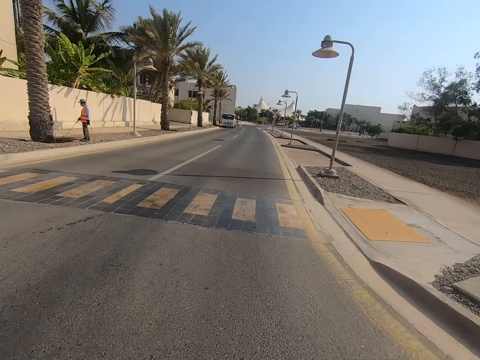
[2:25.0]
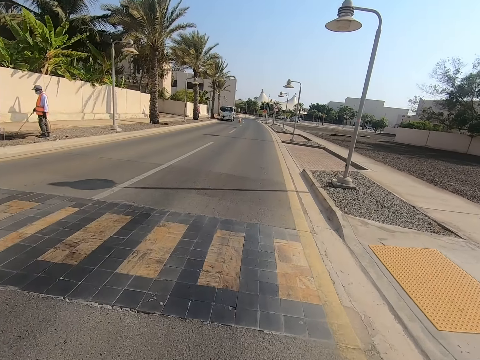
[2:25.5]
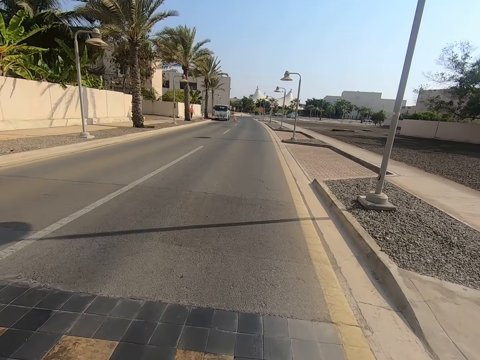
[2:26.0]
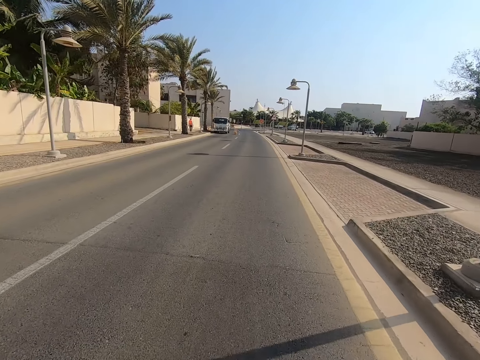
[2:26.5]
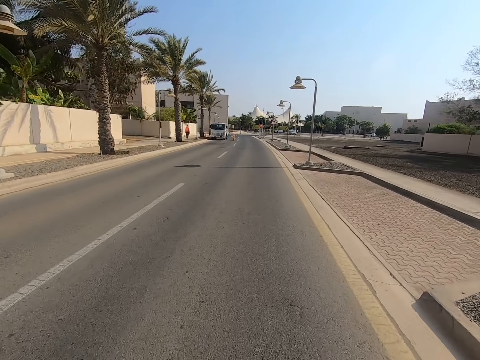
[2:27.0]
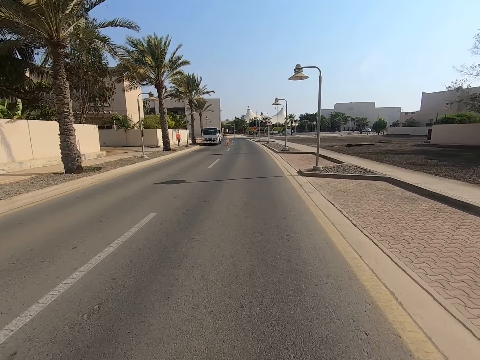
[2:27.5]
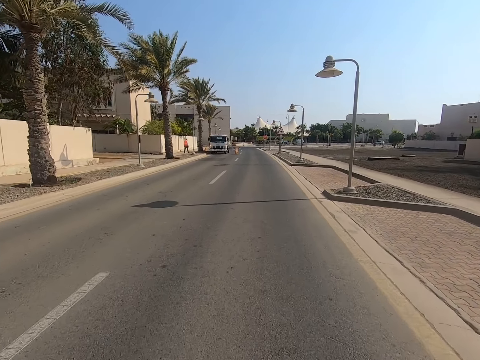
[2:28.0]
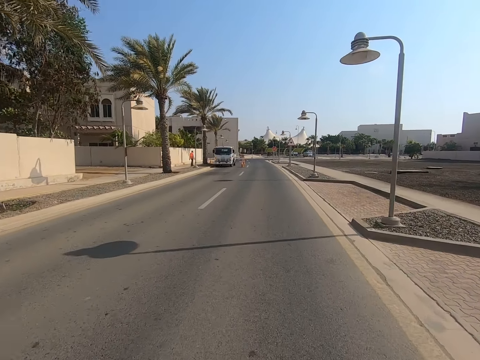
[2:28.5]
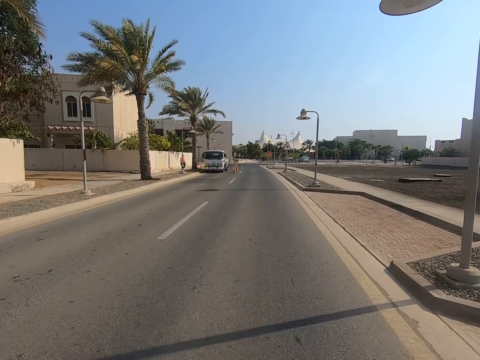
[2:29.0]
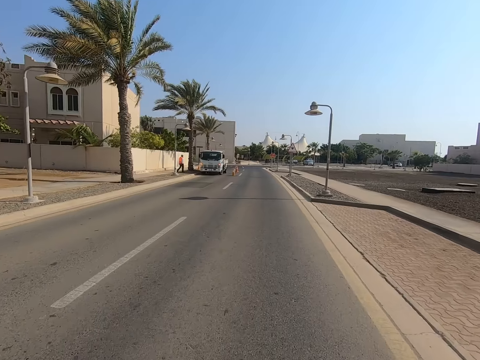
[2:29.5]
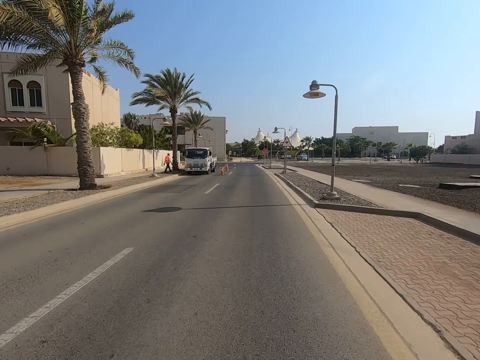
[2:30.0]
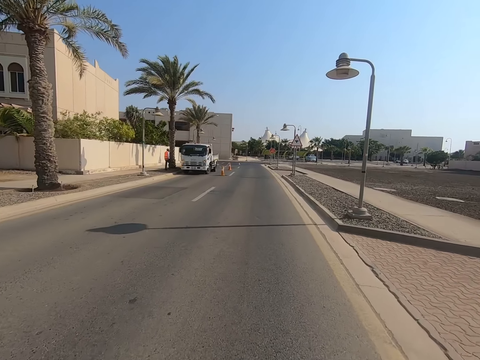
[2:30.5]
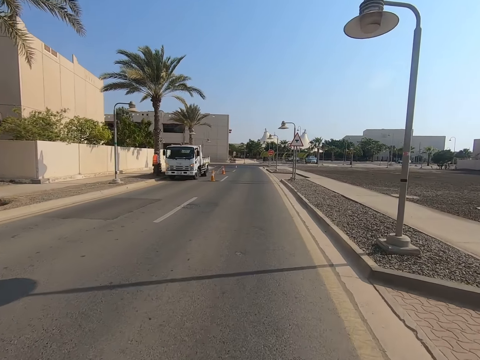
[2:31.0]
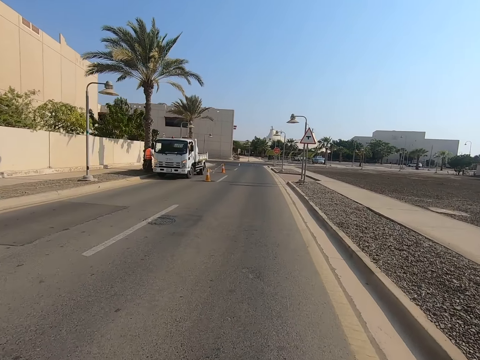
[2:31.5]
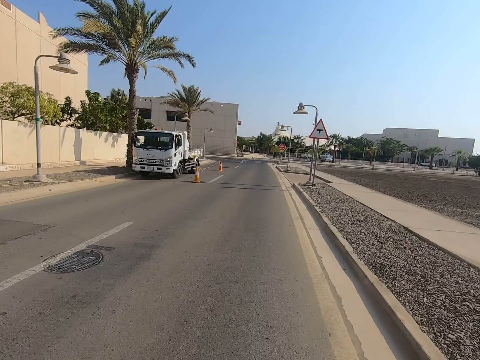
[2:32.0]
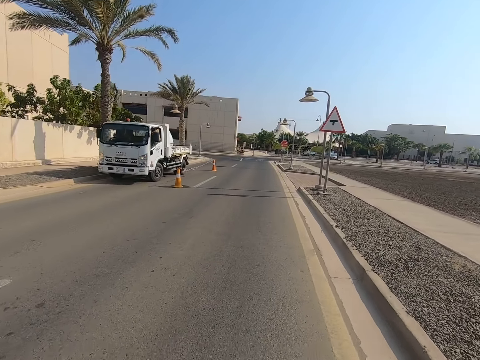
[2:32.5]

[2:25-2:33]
The camera wearer cycles on the road.

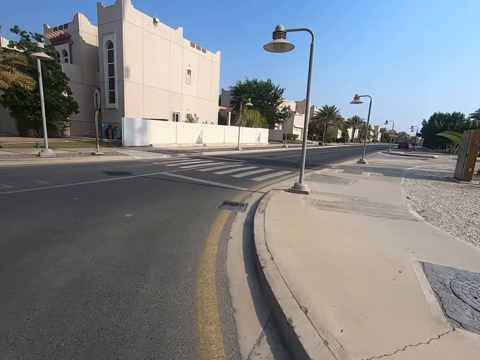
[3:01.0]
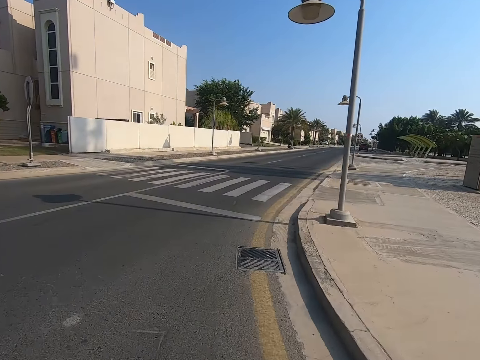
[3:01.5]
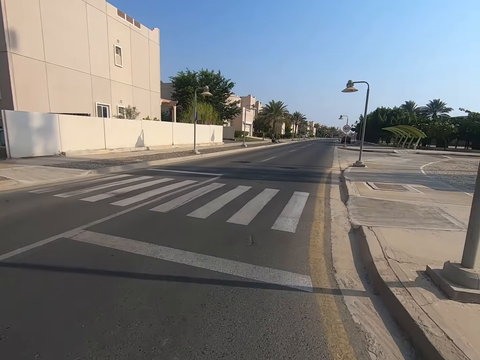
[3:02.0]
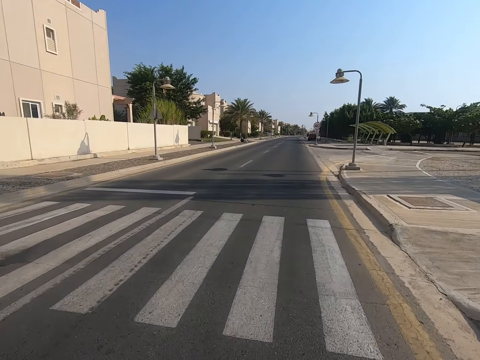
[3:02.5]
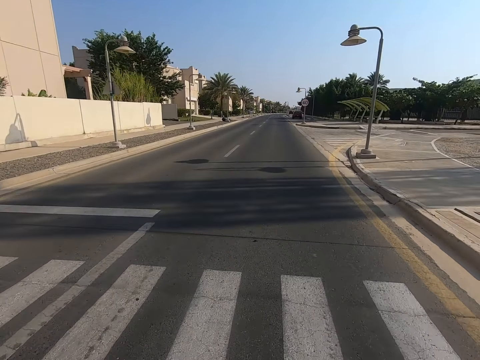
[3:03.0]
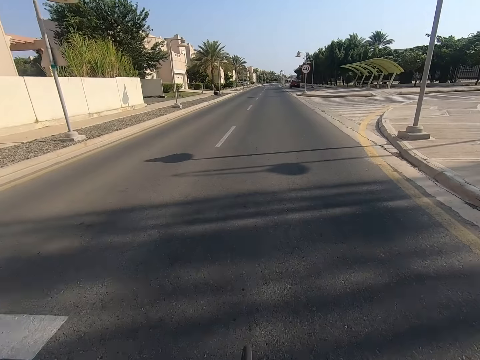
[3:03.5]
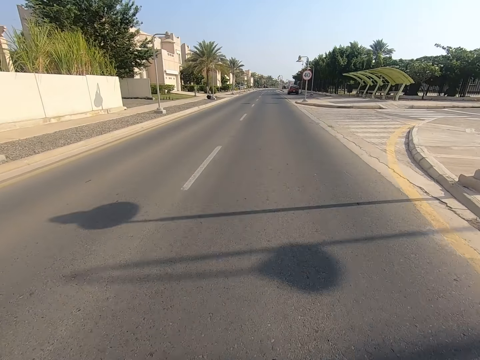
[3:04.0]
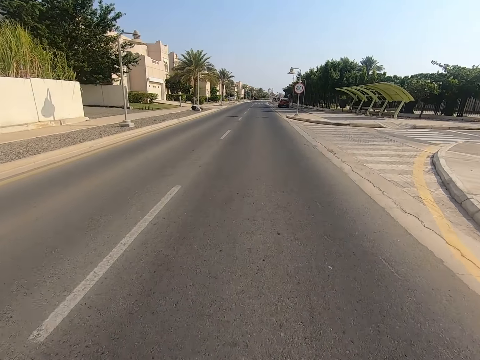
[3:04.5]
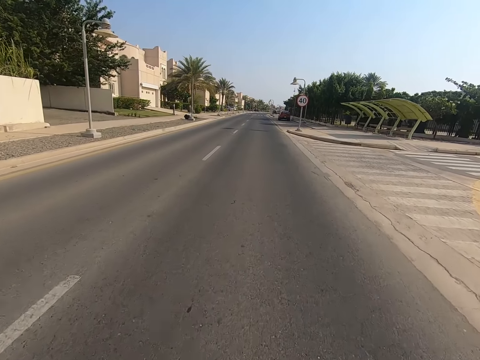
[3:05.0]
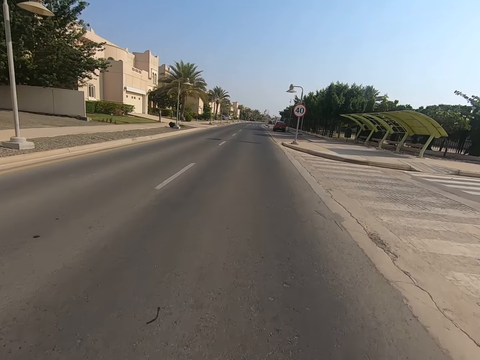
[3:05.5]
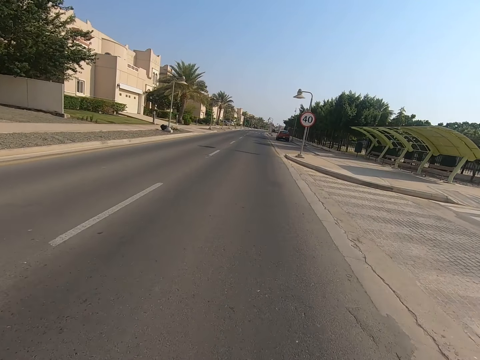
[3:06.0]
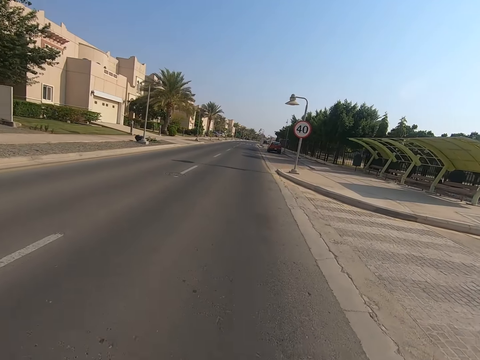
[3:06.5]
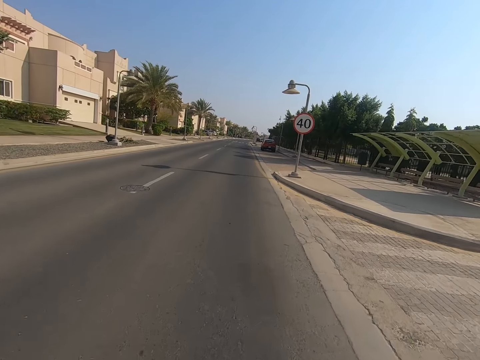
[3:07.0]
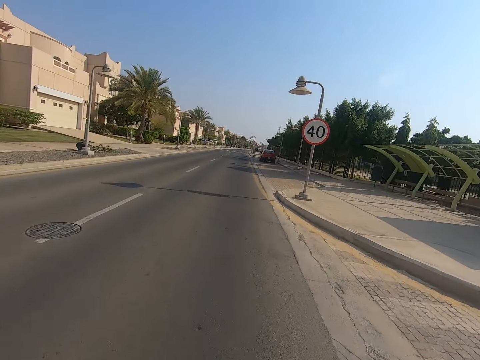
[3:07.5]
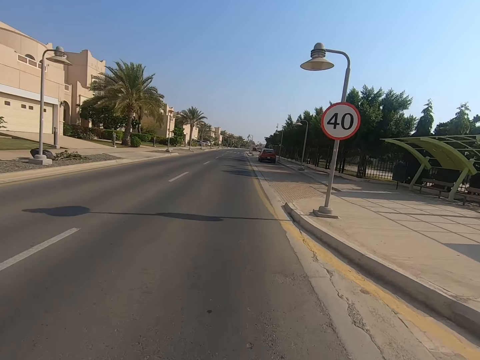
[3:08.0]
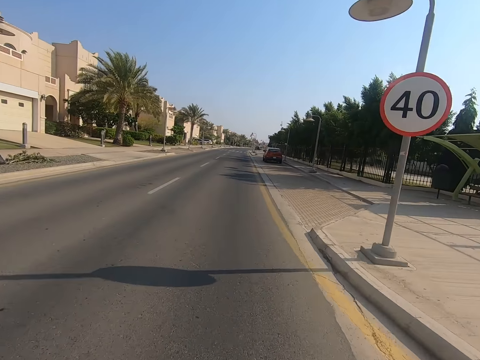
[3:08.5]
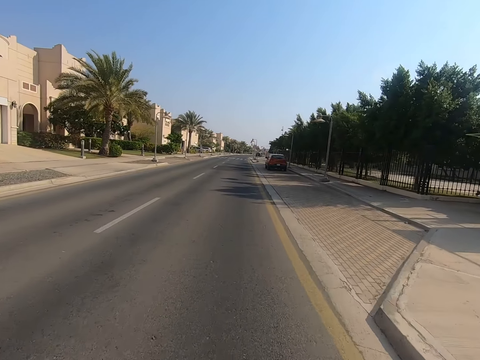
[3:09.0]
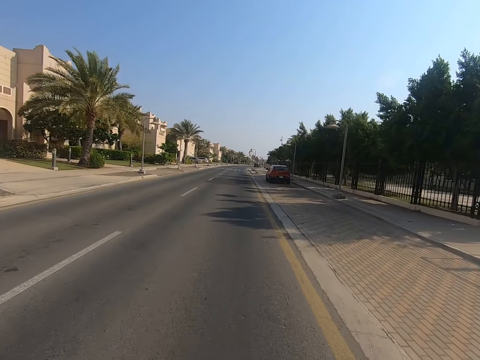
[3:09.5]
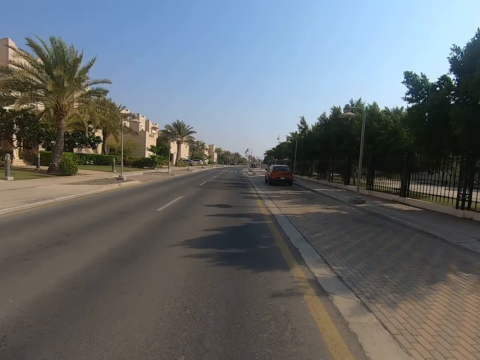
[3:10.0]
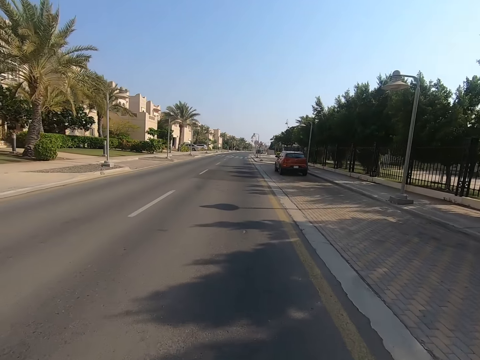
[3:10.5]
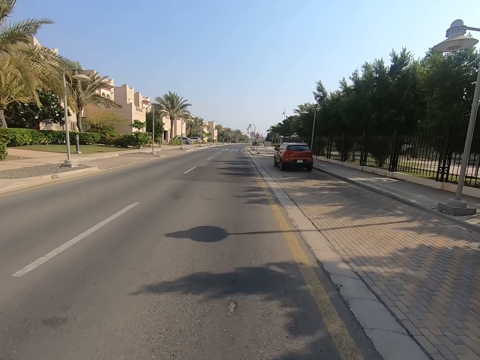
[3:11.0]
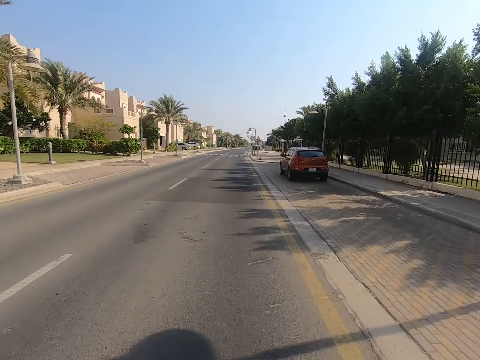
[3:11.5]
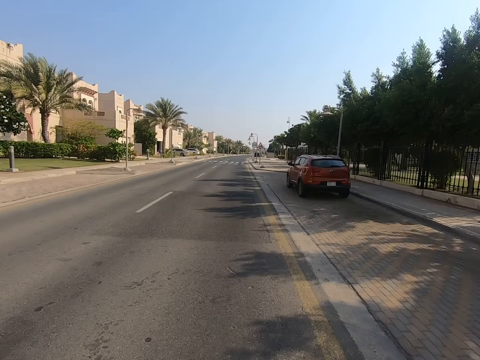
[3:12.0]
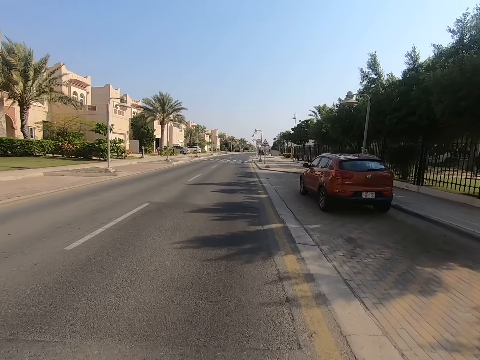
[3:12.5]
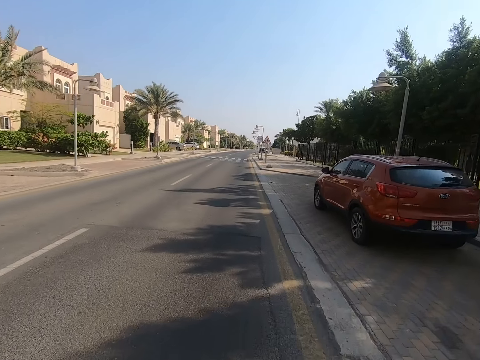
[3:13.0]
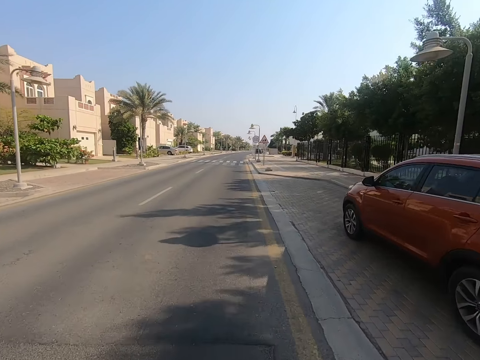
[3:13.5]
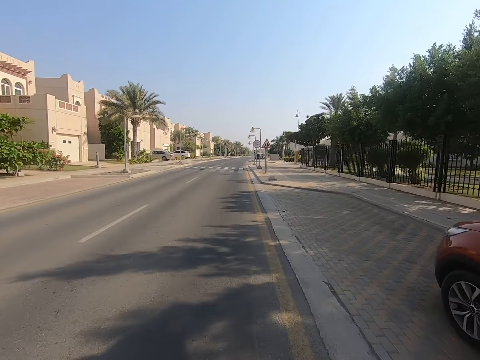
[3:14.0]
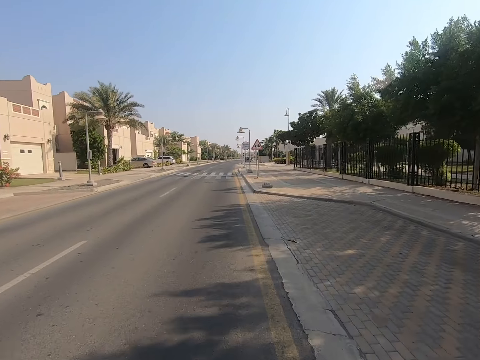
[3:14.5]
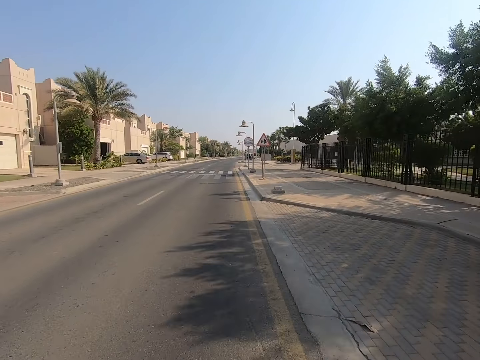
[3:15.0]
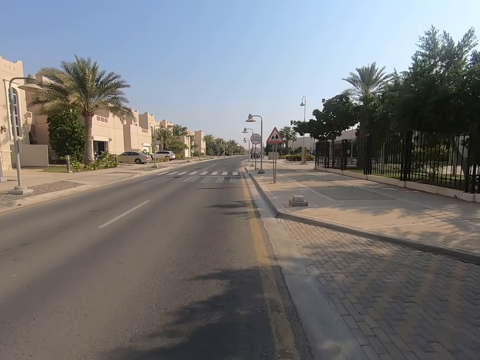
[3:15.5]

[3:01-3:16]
The camera wearer turns right. They cycle on the road.

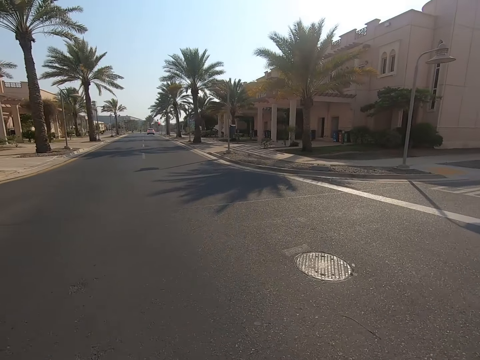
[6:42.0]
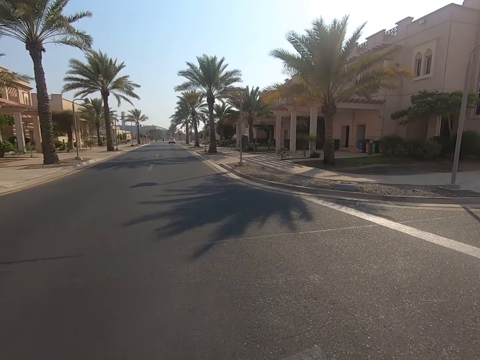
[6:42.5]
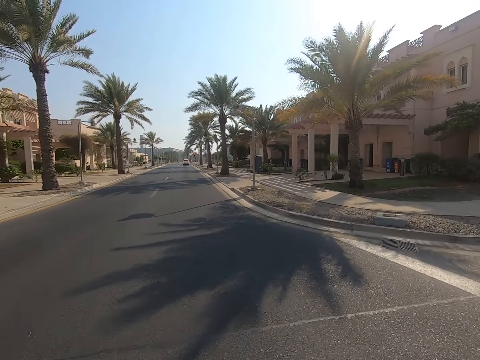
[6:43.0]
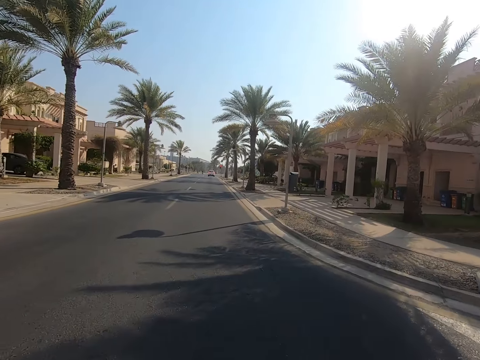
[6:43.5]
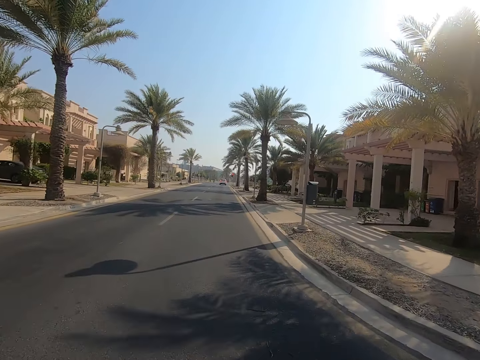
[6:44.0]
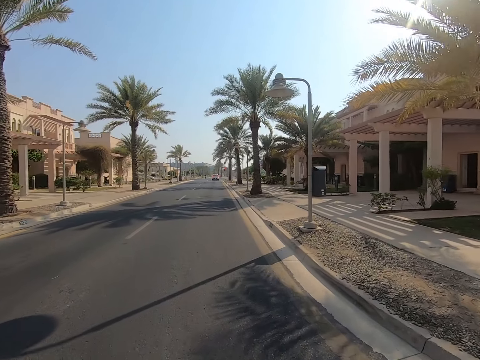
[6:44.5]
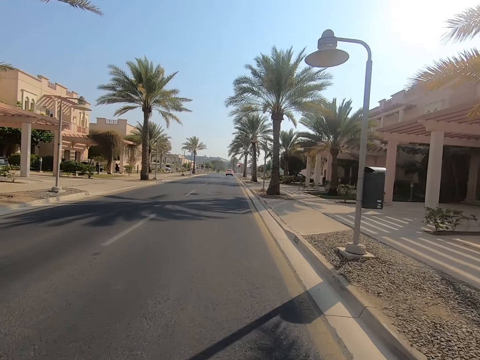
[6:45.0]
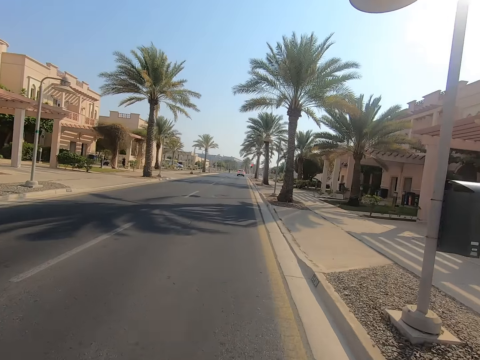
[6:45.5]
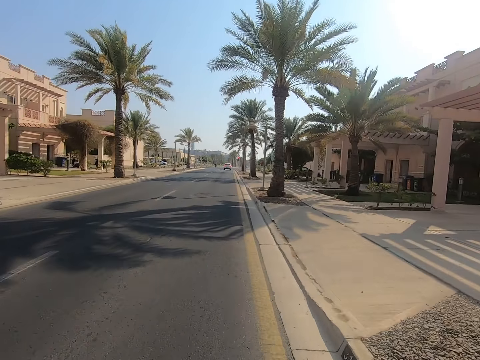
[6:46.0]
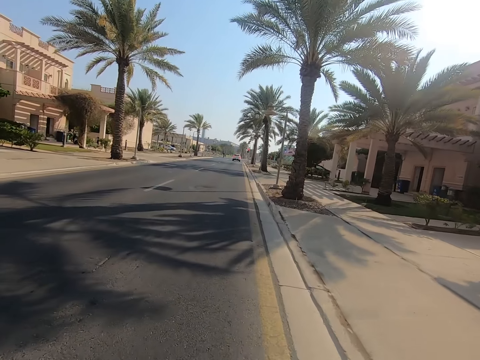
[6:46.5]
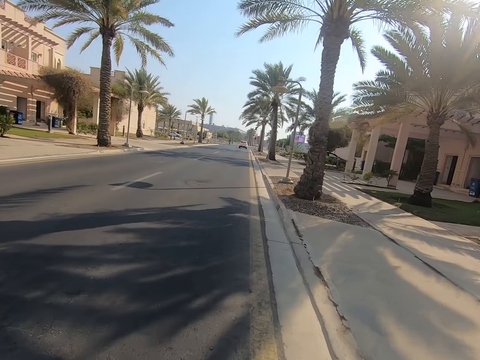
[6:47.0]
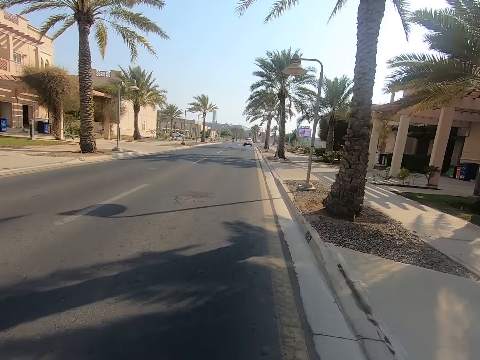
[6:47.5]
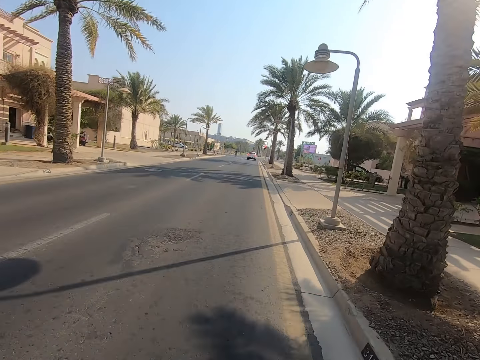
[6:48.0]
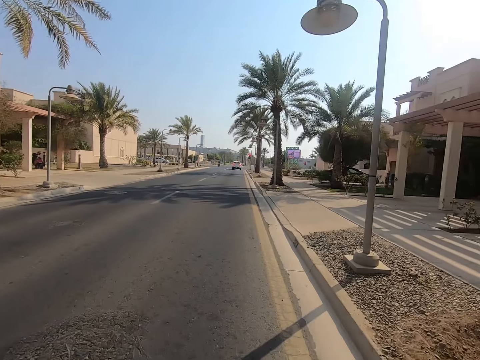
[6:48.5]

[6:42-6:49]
The camera wearer turns left.
